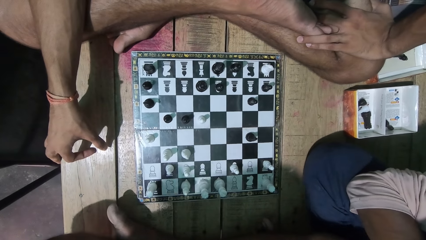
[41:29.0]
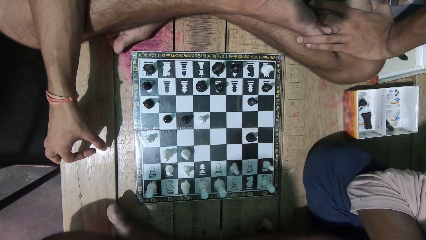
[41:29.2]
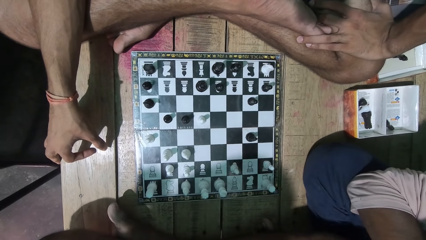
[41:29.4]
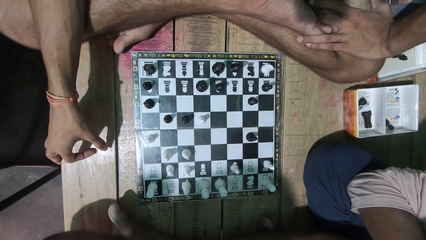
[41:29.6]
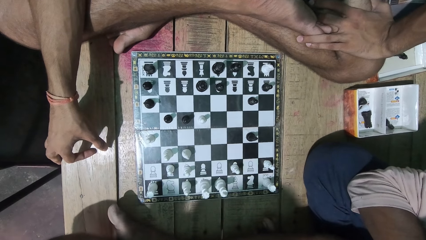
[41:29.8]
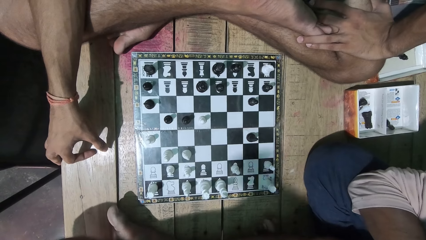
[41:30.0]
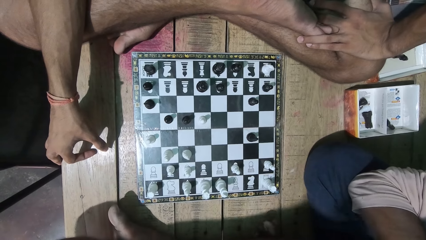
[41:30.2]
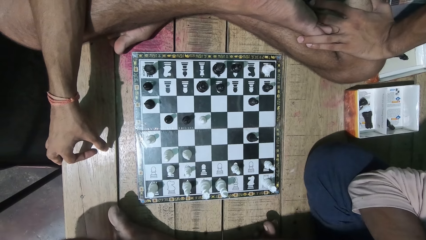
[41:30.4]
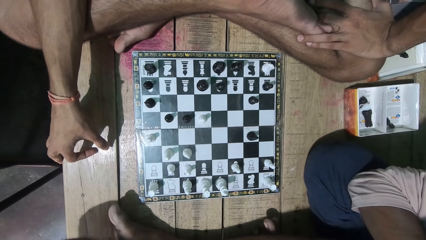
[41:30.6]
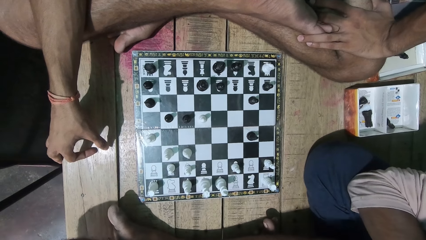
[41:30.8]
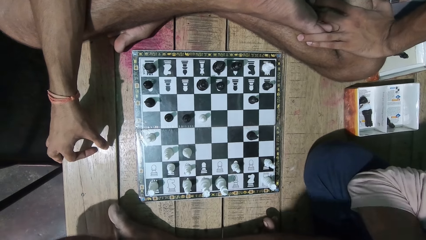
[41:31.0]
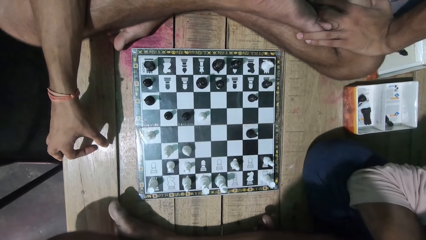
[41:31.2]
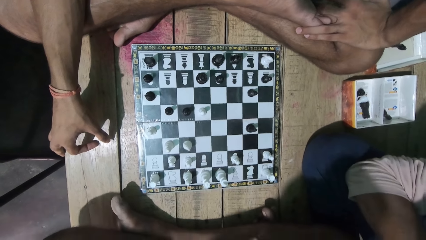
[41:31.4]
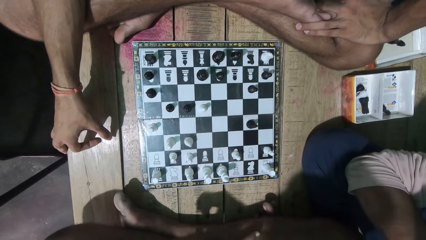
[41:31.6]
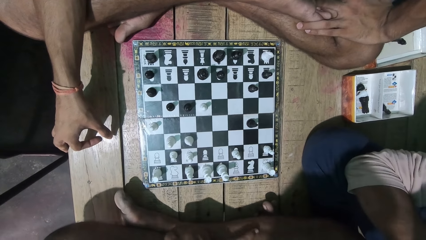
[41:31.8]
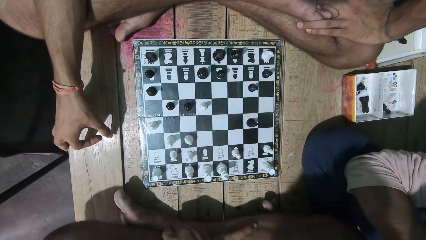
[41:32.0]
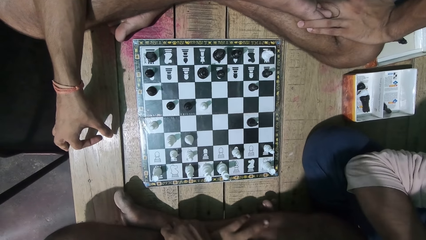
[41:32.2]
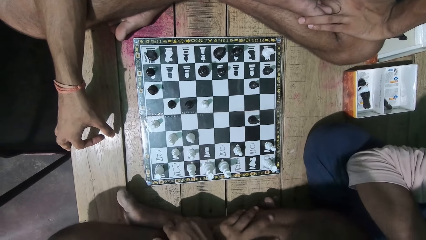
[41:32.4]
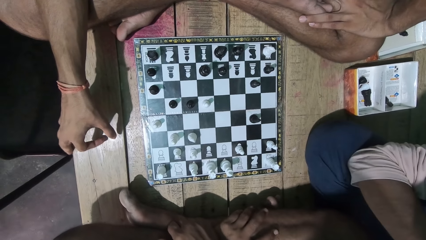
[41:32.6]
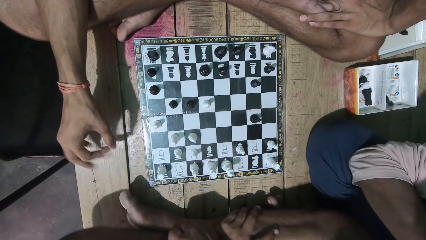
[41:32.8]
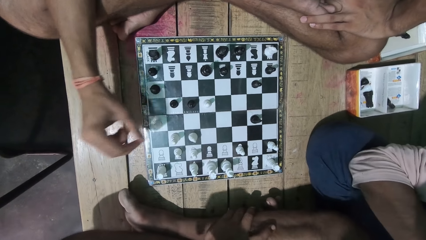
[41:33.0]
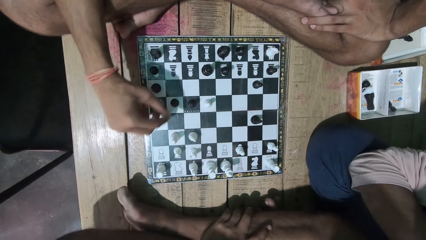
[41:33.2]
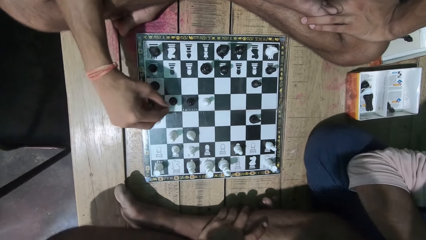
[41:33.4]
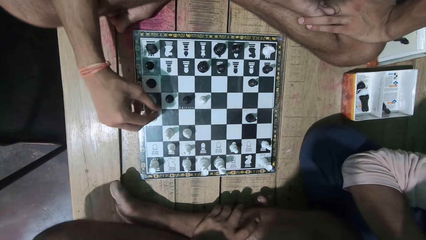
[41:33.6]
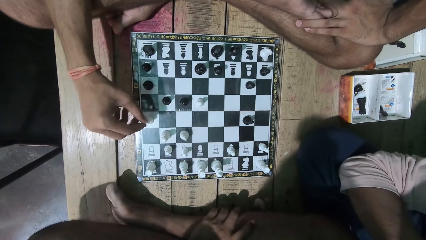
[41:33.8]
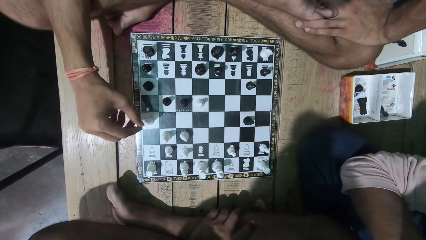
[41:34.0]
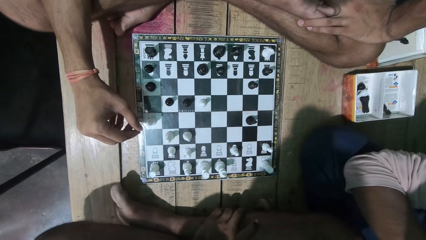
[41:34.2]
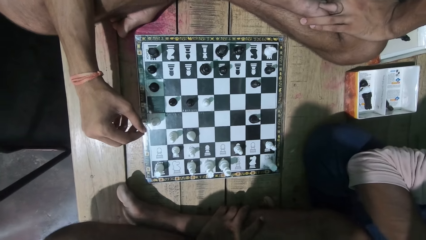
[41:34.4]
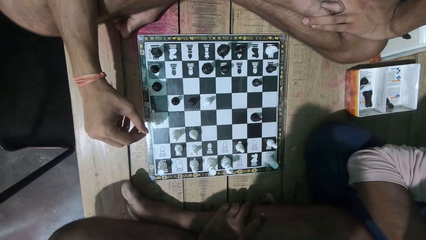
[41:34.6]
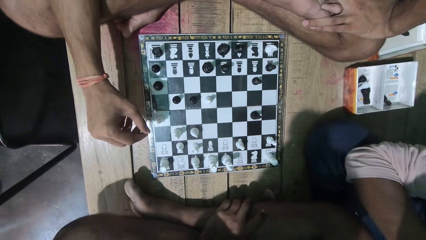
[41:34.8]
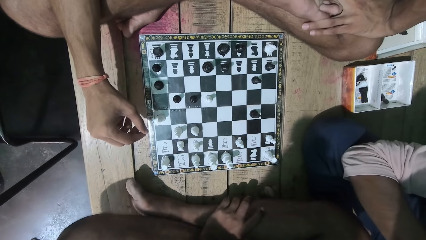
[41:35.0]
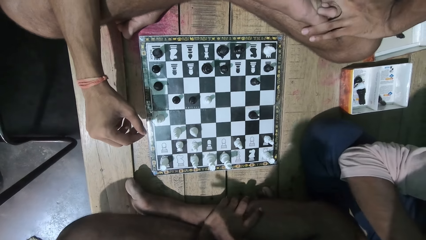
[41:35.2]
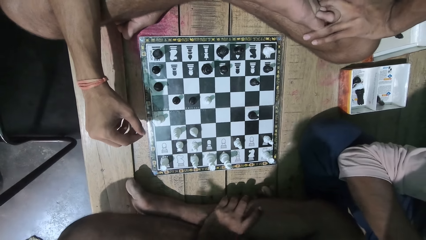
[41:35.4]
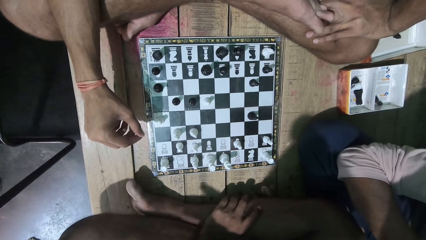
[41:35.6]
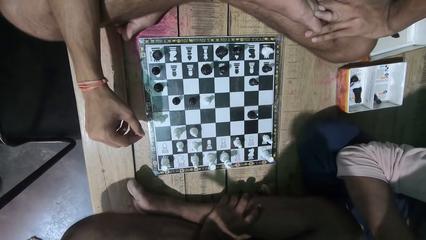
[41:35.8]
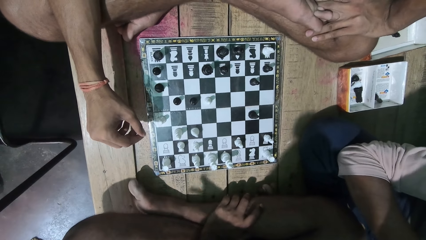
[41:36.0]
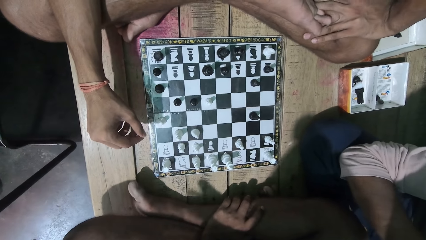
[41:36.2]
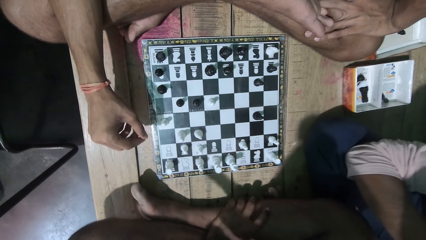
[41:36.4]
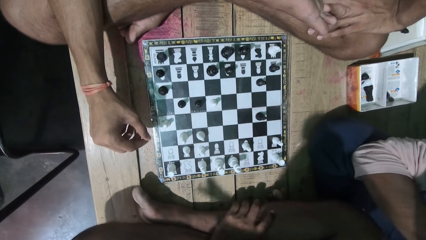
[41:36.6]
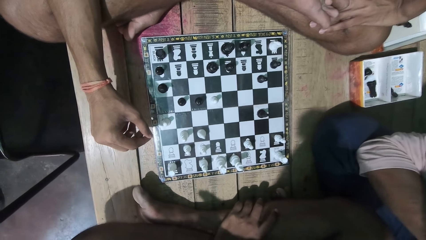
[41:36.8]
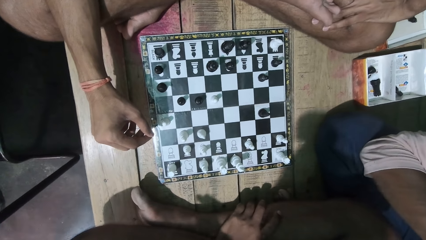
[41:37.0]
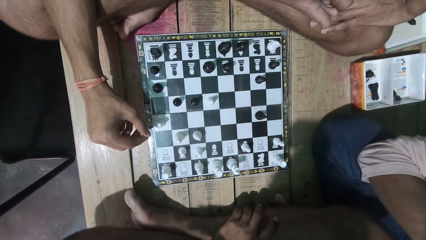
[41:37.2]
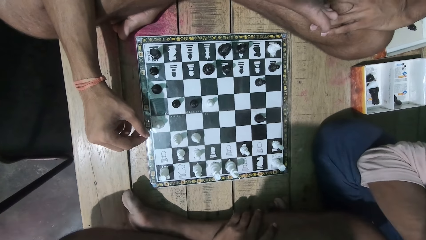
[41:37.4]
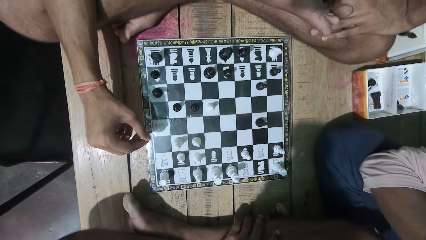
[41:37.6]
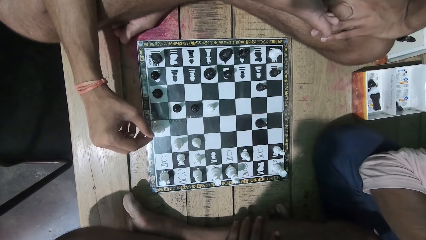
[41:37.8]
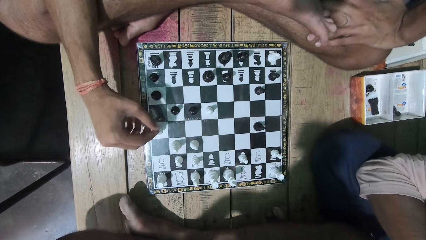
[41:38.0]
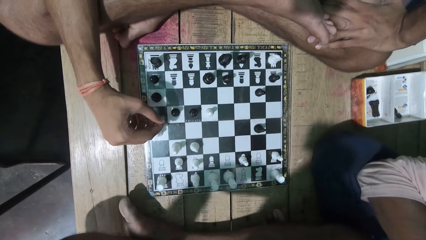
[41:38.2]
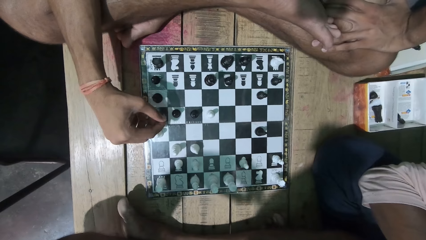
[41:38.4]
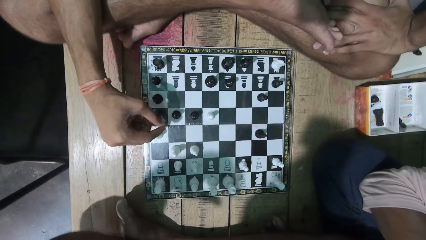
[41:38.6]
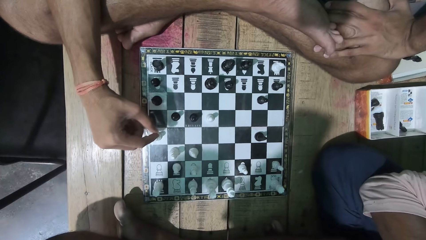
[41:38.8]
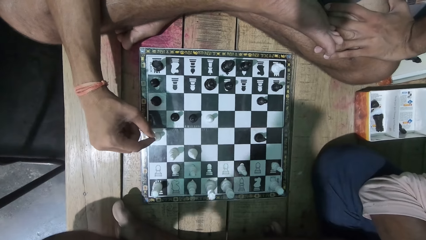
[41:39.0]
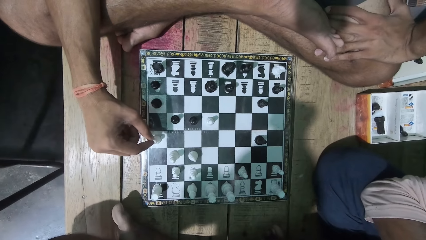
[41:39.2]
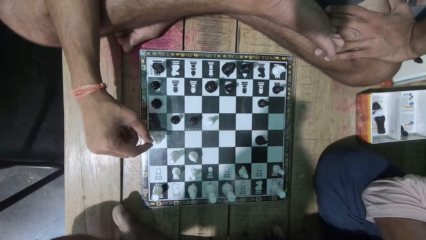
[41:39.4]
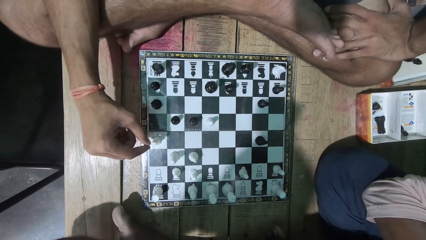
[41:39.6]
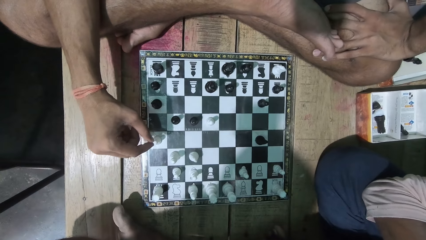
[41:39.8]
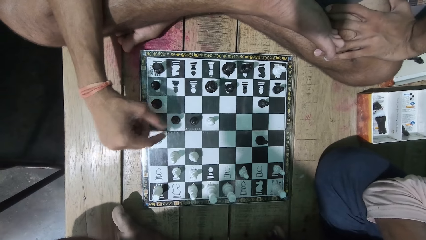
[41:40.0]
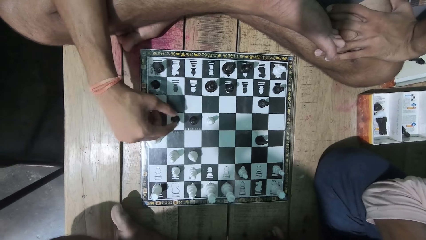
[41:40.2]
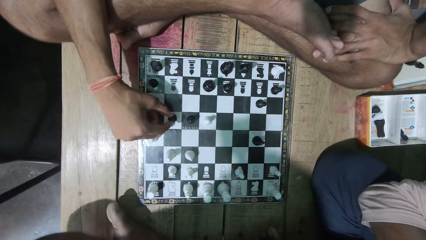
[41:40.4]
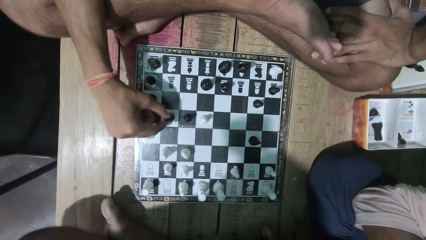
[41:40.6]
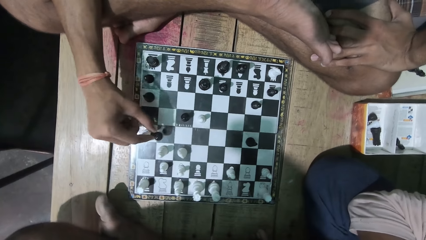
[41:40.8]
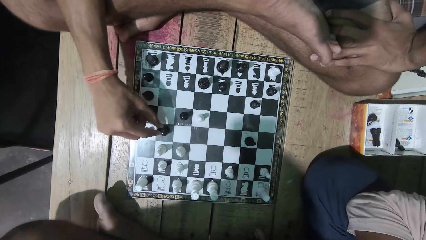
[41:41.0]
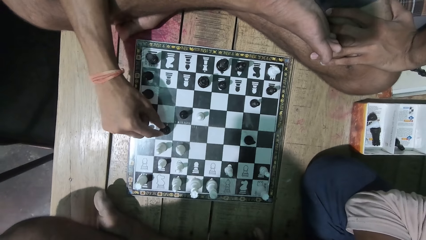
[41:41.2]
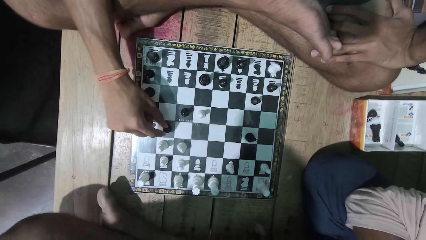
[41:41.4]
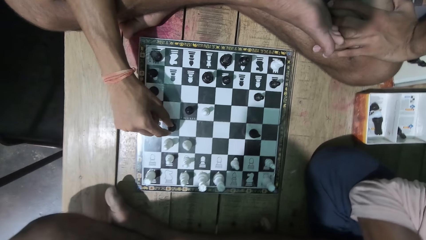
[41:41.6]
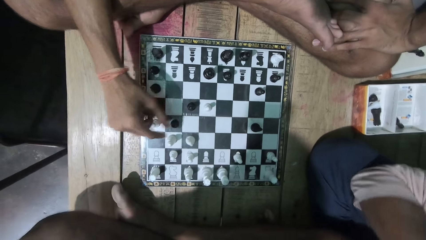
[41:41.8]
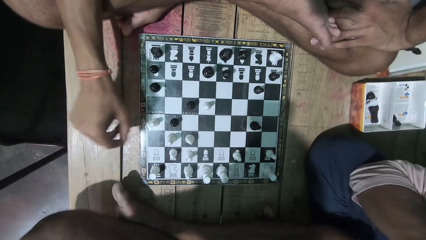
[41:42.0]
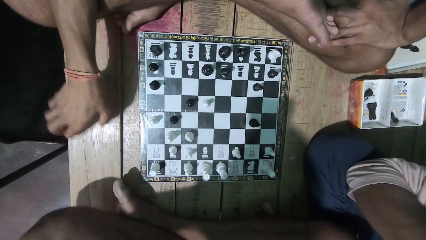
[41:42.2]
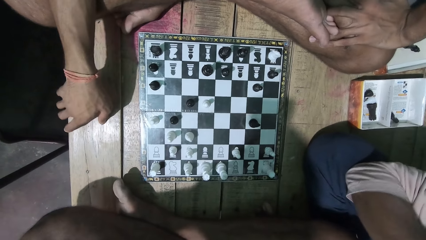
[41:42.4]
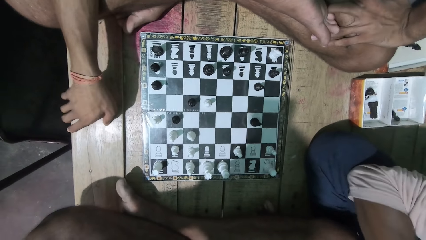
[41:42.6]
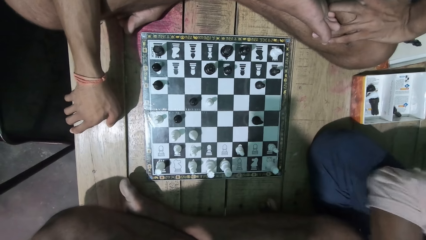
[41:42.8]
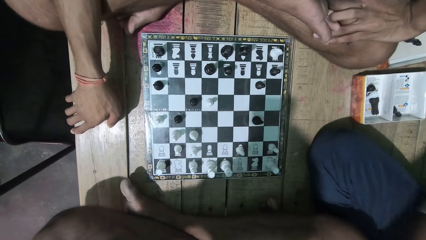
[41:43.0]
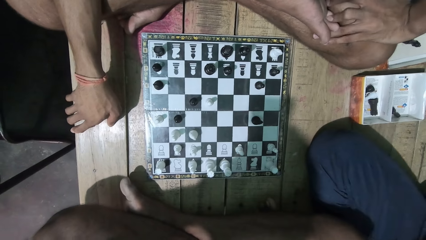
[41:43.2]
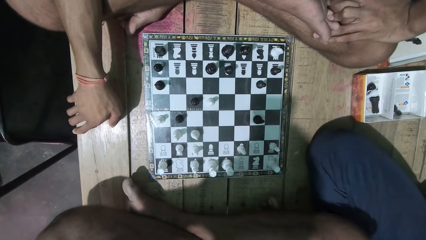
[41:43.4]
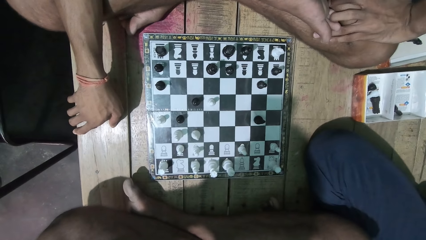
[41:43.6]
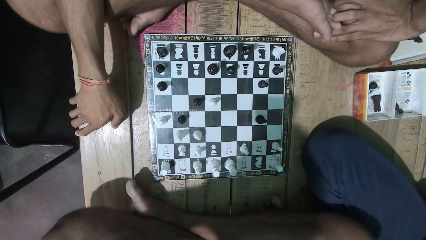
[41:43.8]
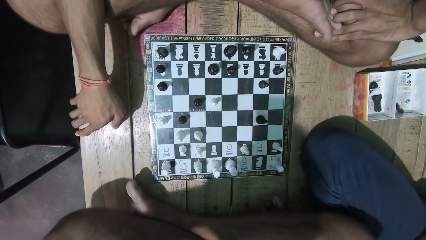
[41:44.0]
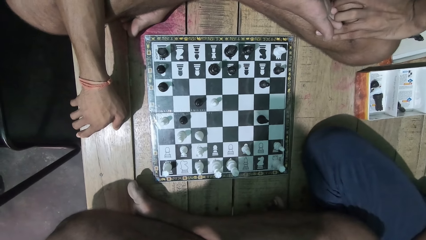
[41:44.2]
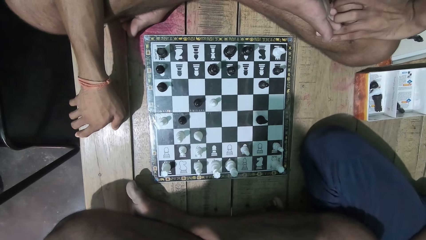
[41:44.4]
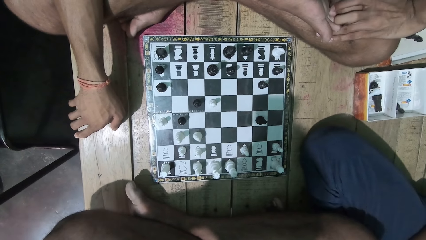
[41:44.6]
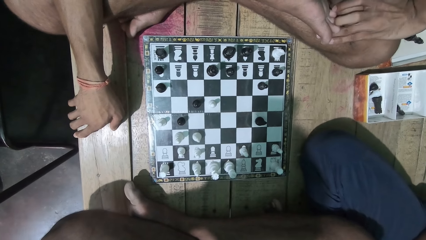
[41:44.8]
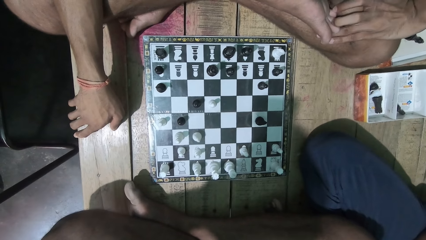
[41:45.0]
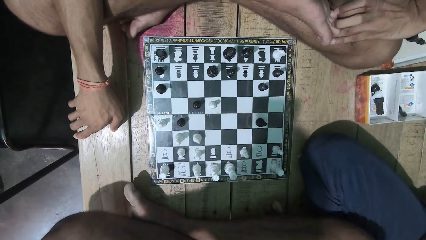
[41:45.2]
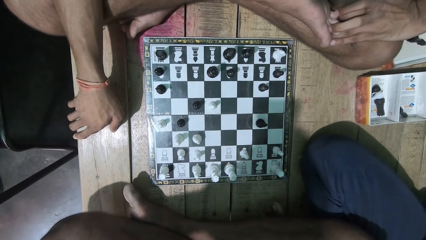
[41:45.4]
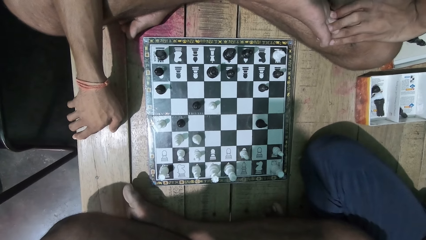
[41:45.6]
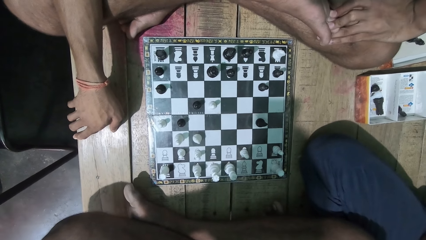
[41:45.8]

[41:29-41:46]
The camera wearer interacts with a man. They converse with the man. They look at the game with the man. The man plays the chess game.
